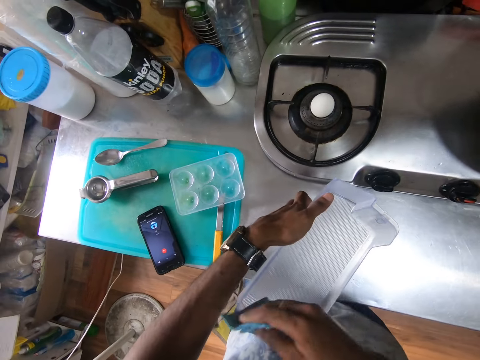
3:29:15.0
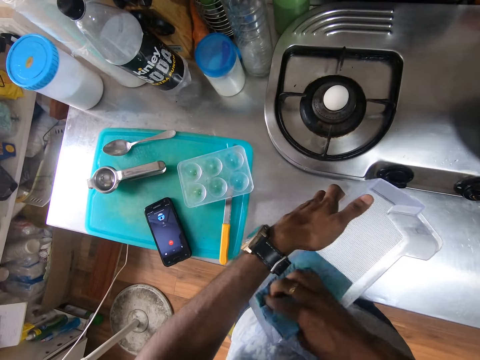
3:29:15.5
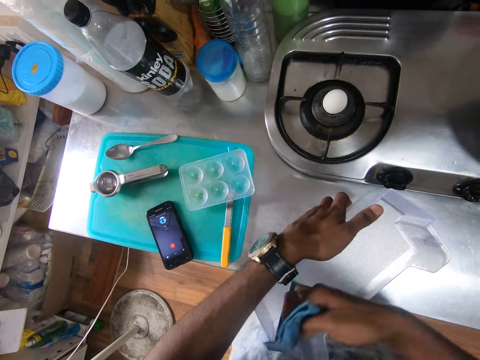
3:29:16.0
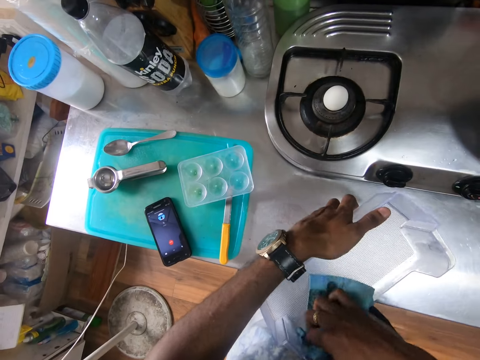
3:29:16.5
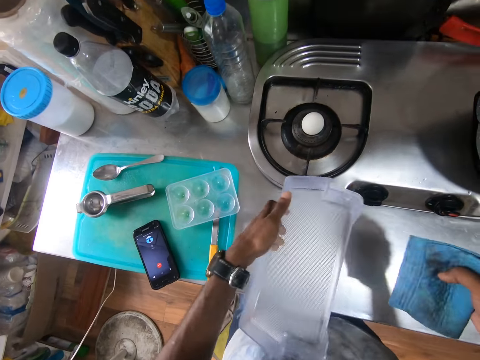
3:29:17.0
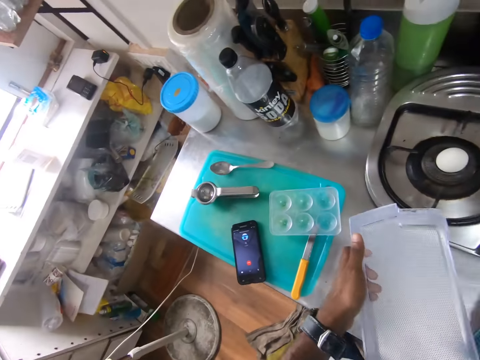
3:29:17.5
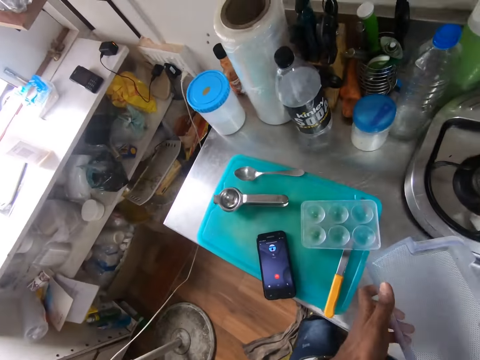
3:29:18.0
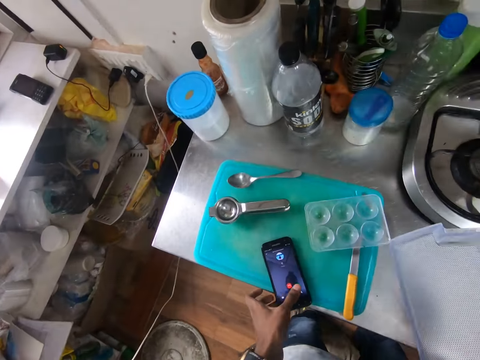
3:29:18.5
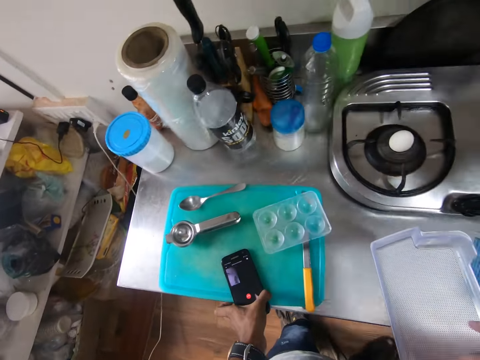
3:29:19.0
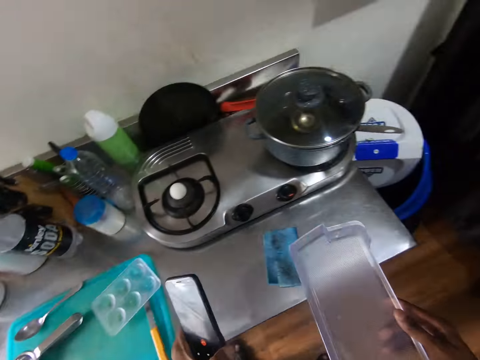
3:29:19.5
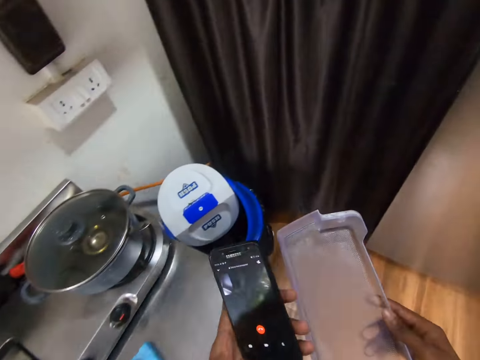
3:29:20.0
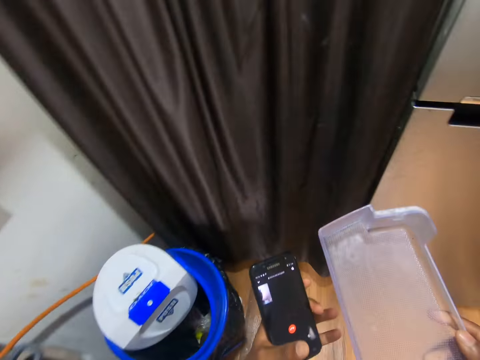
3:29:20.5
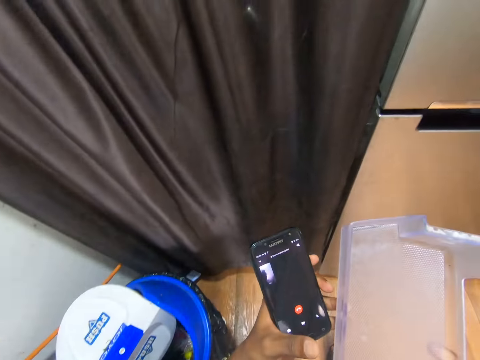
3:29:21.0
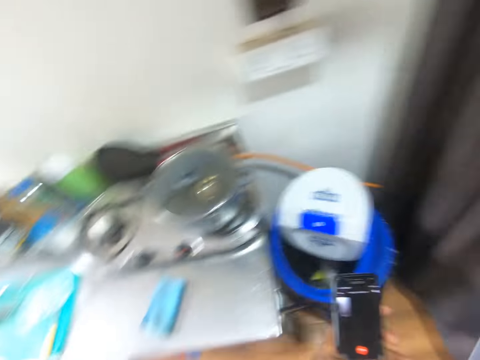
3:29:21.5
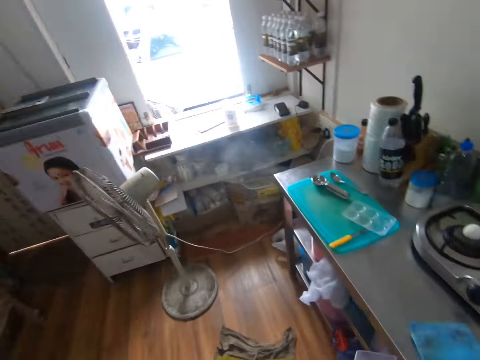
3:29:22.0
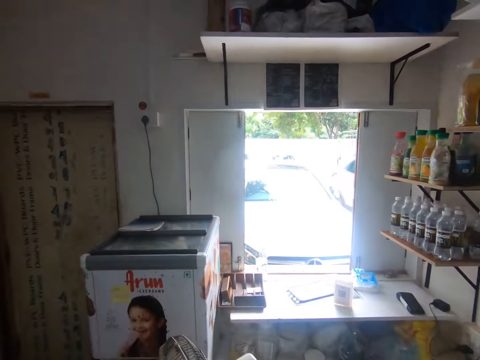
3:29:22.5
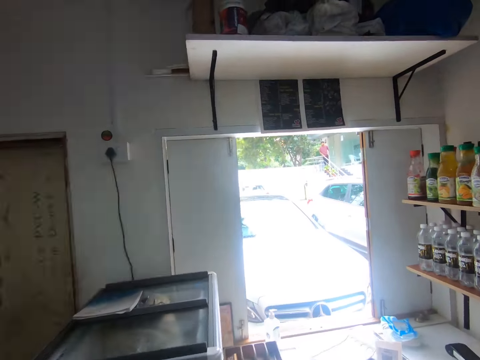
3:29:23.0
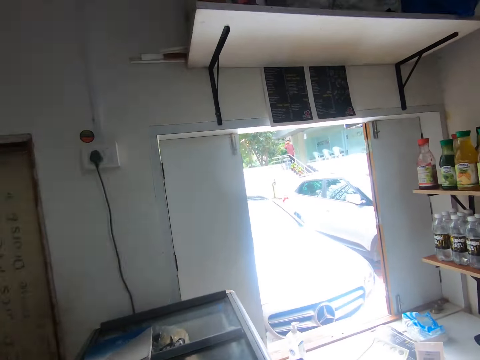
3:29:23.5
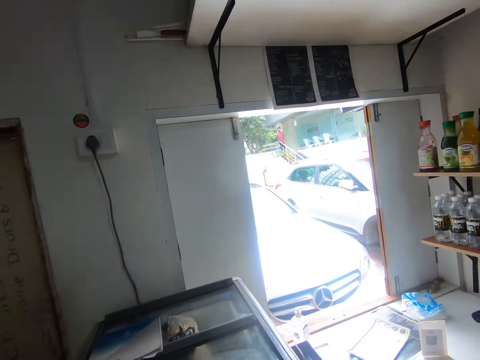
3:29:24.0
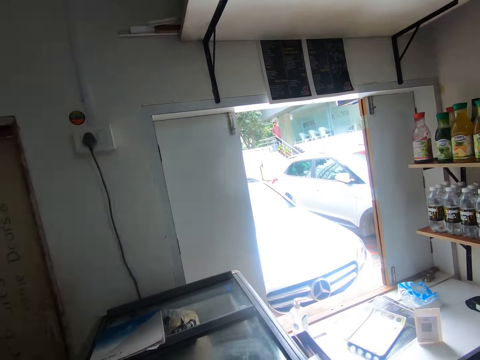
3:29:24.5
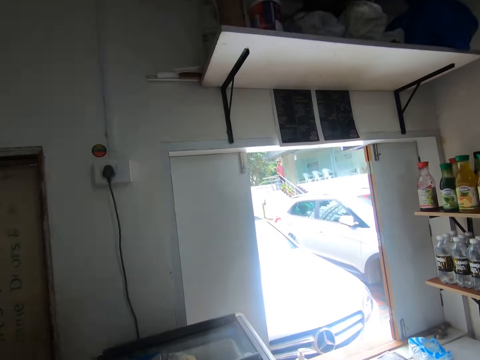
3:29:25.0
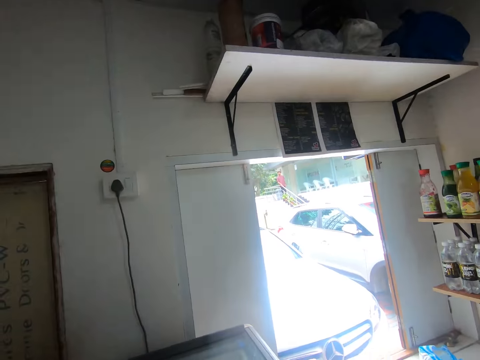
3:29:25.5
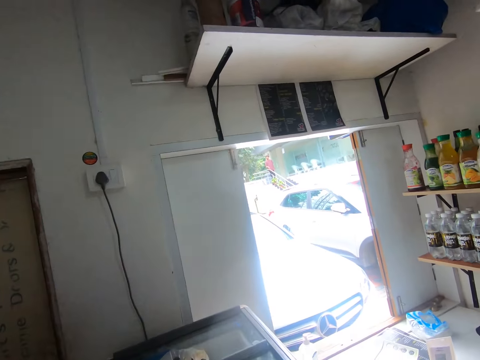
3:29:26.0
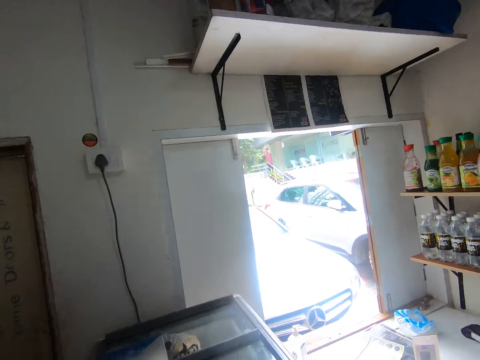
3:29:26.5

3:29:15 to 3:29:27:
The camera wearer drops the towel or kitchen napkin on the kitchen countertop with his right hand. He picks up the phone from the kitchen countertop with his left hand. He carries the fridge compartment. He scrolls the phone. He peeps through the window.

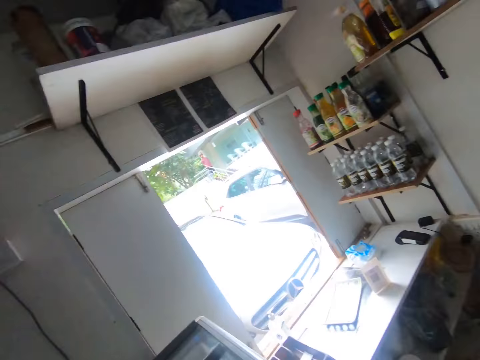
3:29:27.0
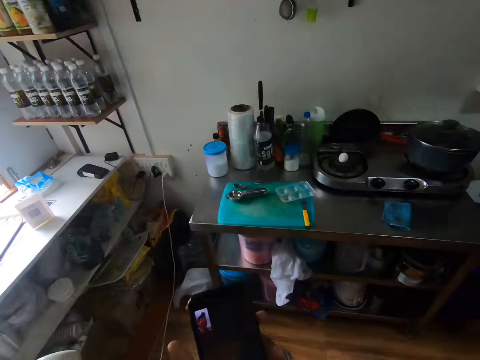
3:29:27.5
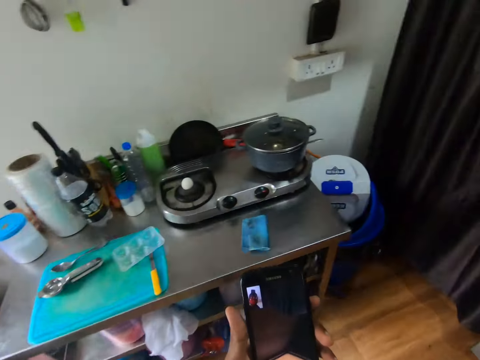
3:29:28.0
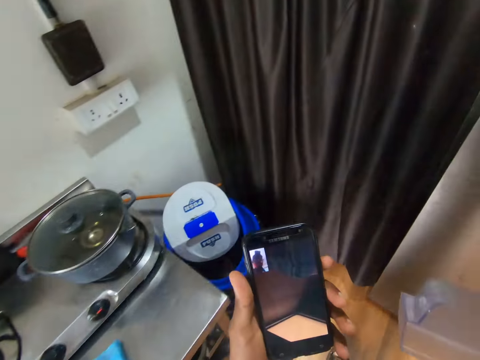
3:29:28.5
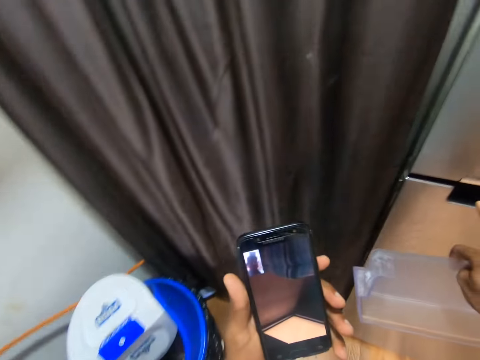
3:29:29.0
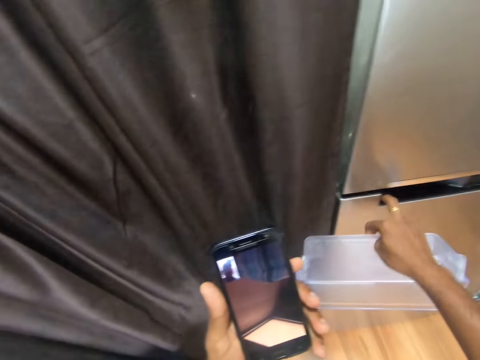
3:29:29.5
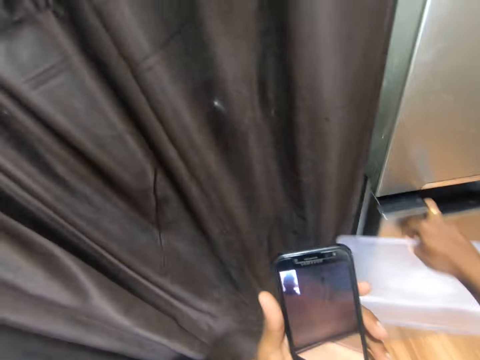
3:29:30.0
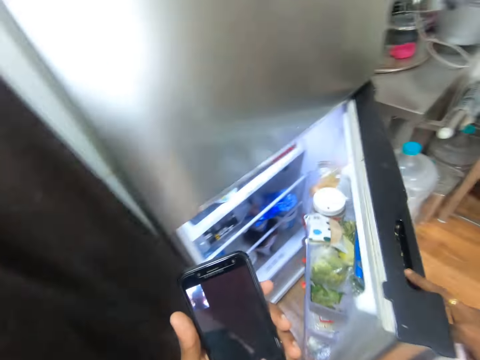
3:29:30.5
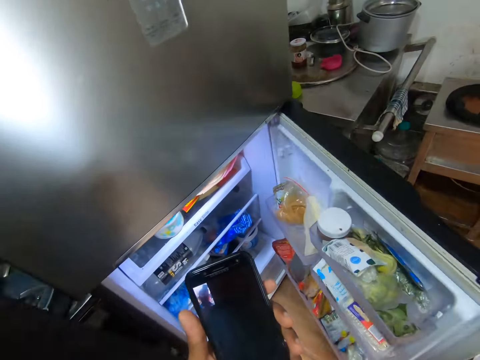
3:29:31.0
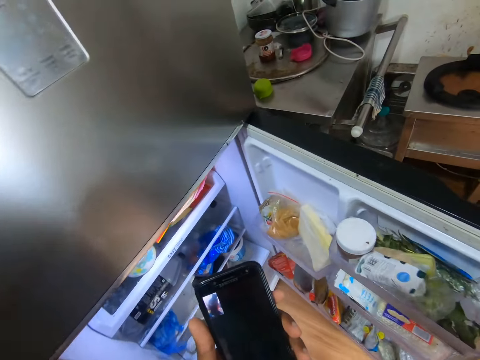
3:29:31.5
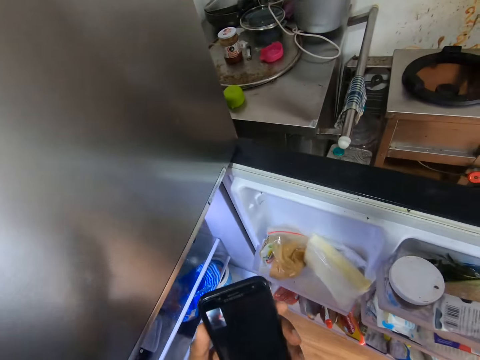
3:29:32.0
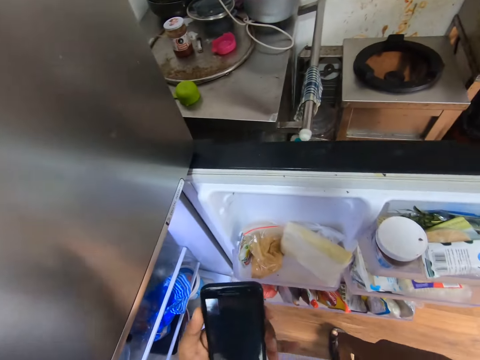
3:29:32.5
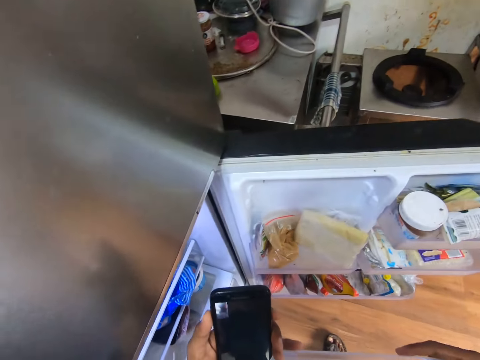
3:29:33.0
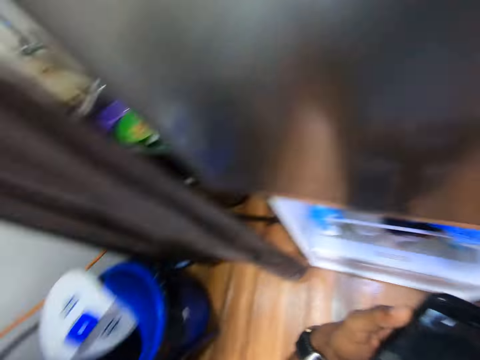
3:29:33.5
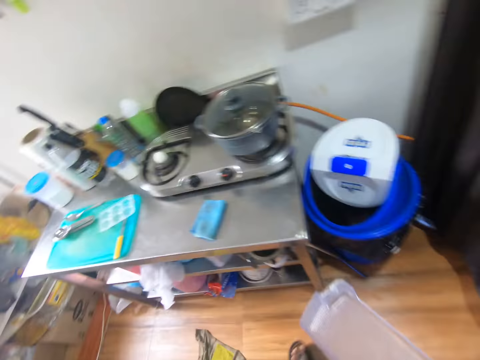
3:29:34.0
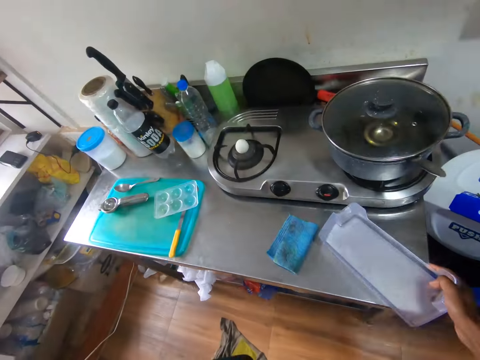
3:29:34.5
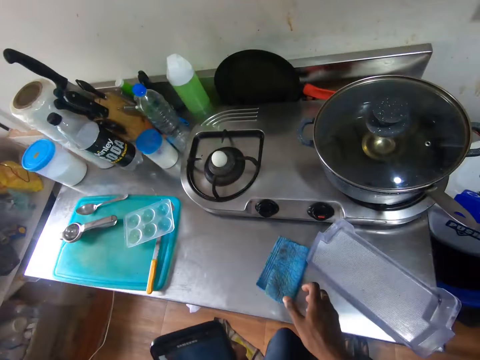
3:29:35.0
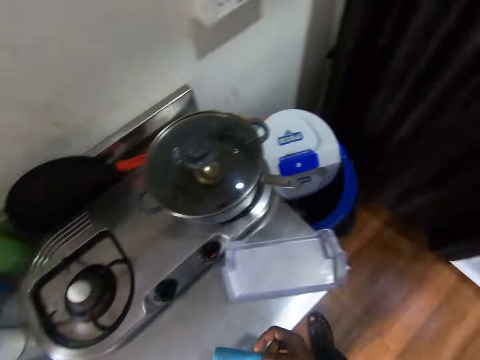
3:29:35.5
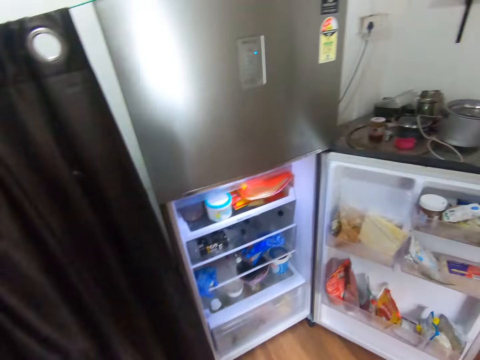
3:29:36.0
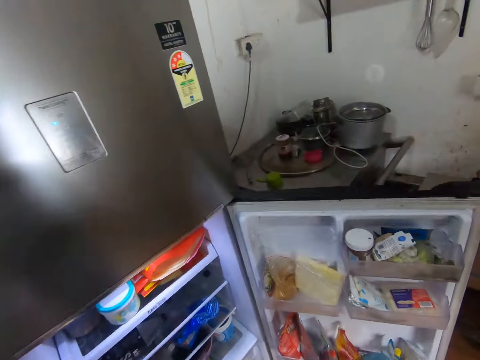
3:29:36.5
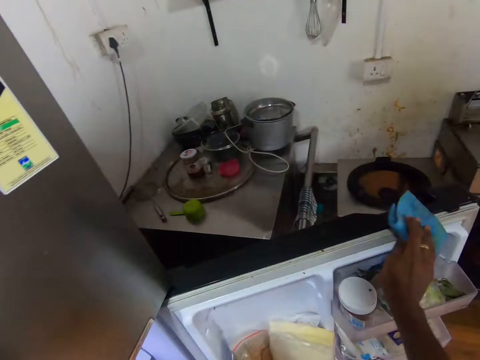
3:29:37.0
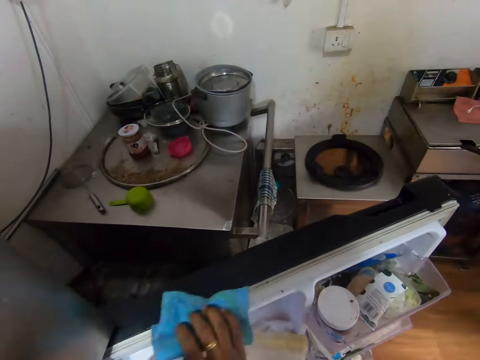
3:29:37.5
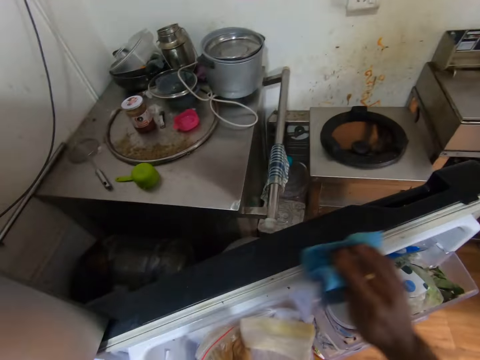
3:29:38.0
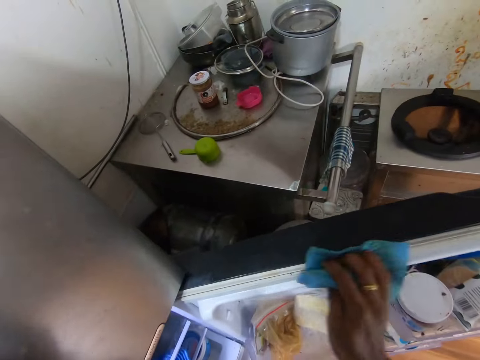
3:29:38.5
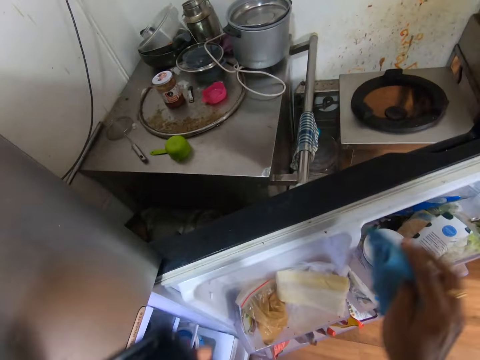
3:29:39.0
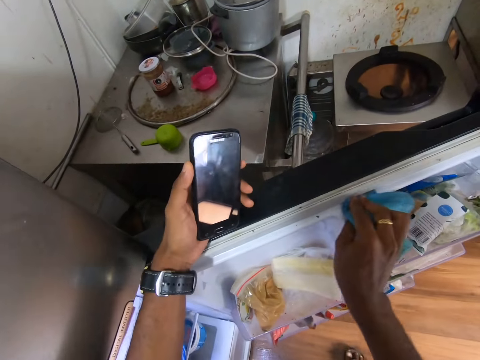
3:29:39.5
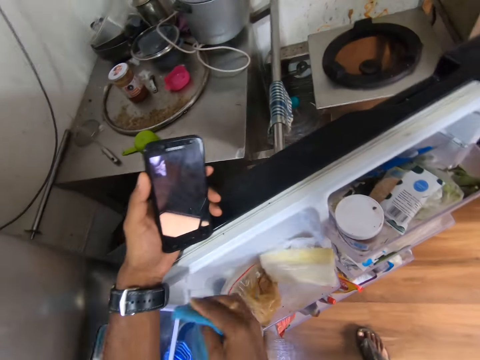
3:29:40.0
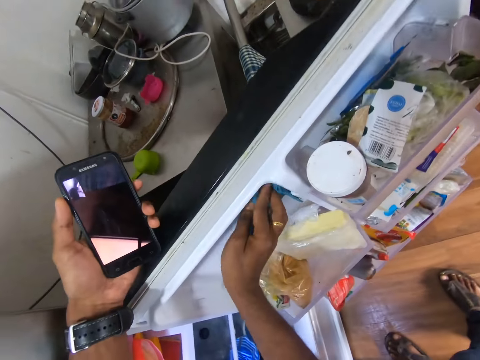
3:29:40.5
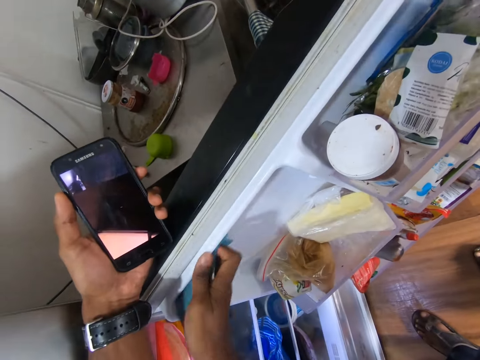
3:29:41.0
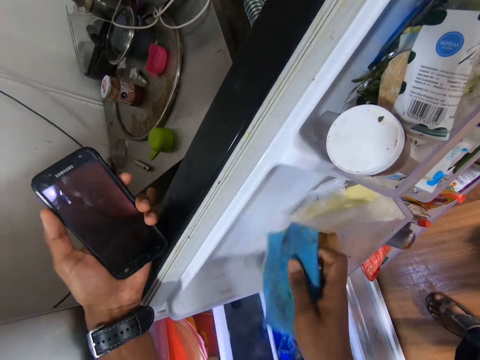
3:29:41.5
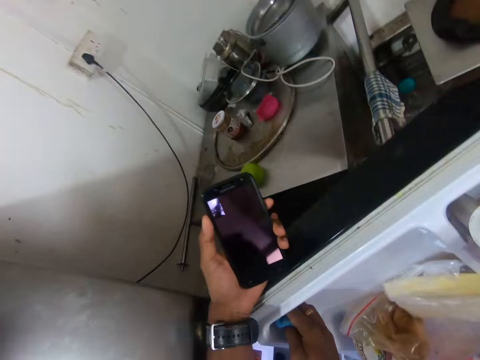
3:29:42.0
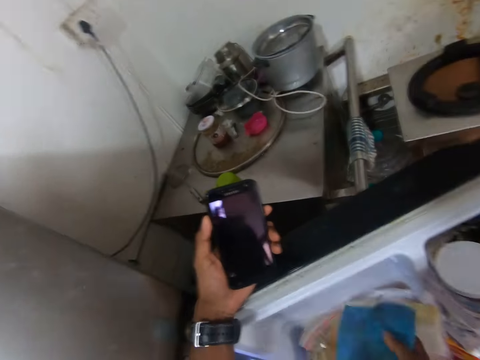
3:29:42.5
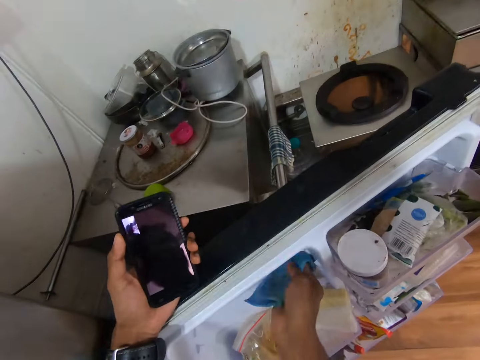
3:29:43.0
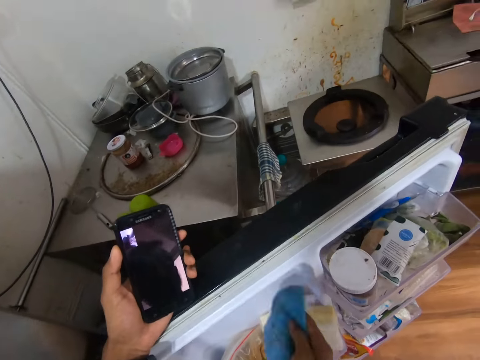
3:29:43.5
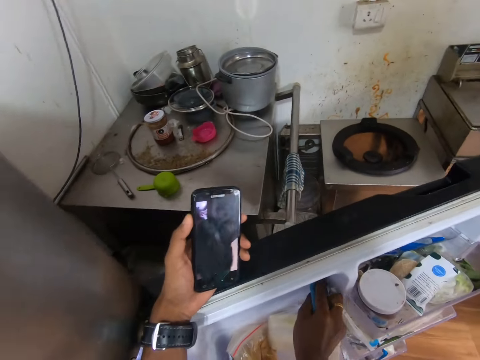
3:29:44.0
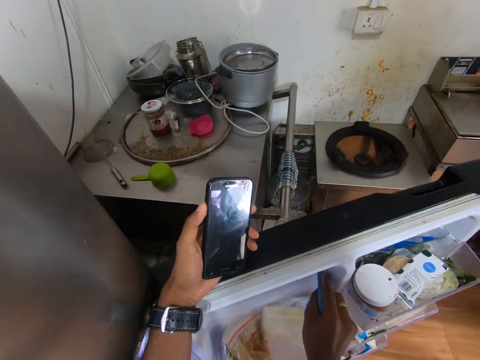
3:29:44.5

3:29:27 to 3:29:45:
The camera wearer stares at his phone. He talks to a man on the phone in his left hand. He opens the refrigerator with his right hand. He drops the refrigerator storage container on the kitchen countertop with his right hand. He picks up the towel or kitchen napkin from the kitchen countertop with his right hand. He cleans the refrigerator with the towel in his right hand. He places his left hand on the refrigerator. He stares at his phone and cleans the fridge with the napkin.
